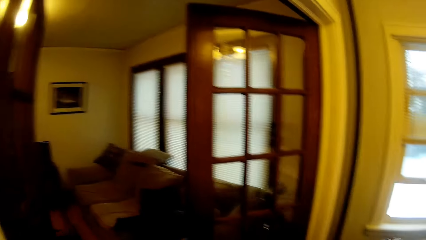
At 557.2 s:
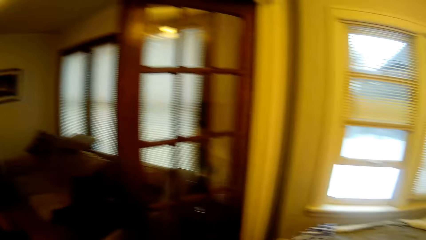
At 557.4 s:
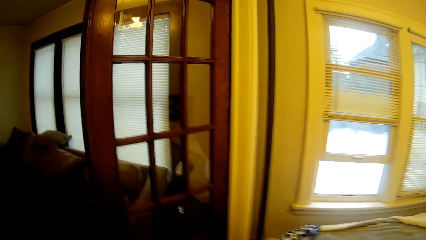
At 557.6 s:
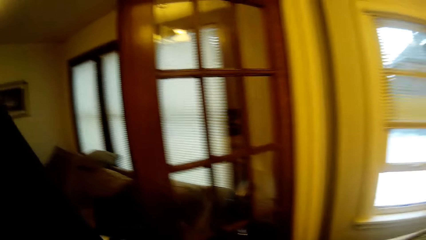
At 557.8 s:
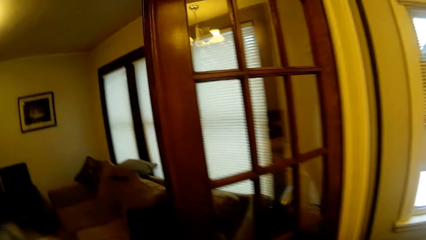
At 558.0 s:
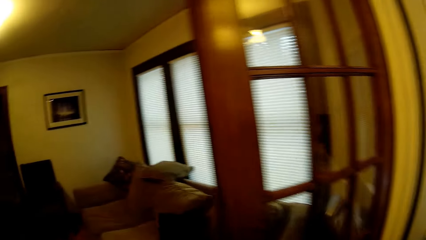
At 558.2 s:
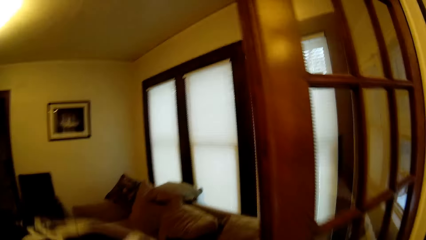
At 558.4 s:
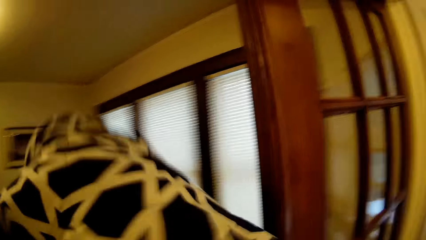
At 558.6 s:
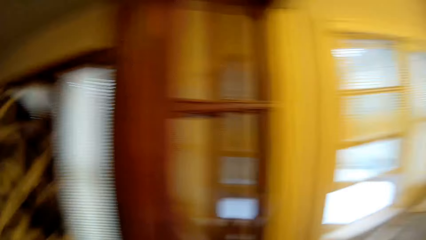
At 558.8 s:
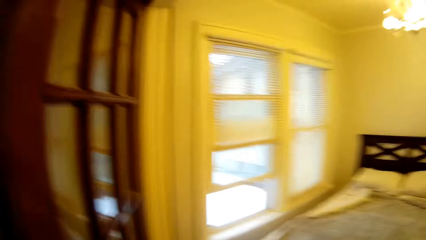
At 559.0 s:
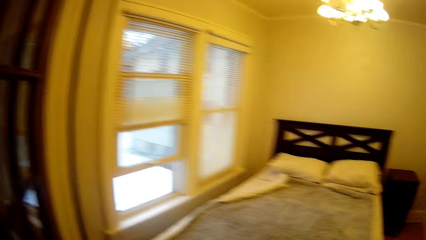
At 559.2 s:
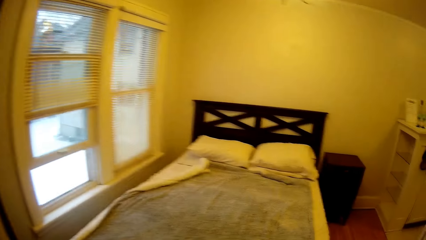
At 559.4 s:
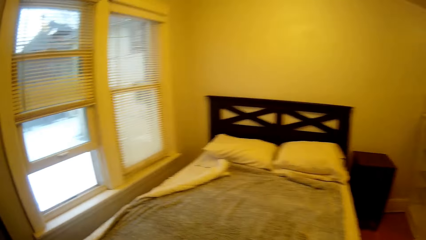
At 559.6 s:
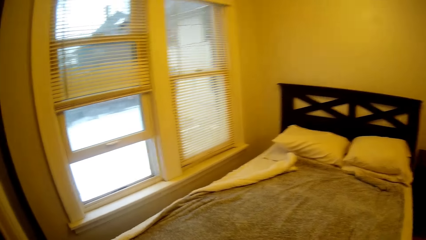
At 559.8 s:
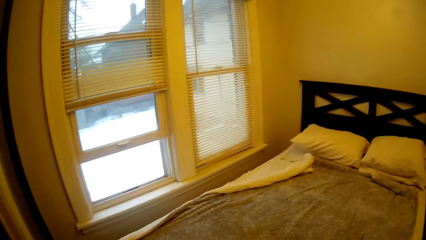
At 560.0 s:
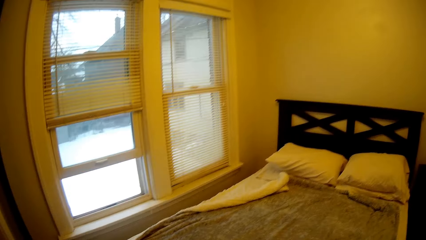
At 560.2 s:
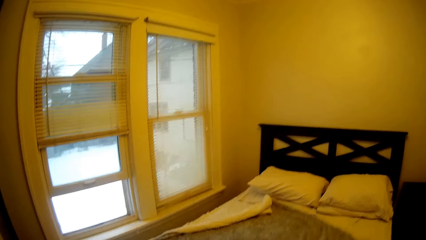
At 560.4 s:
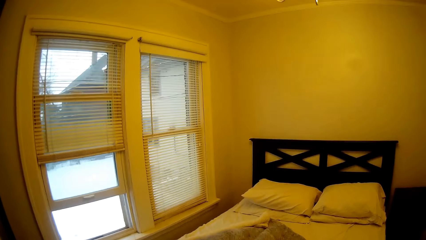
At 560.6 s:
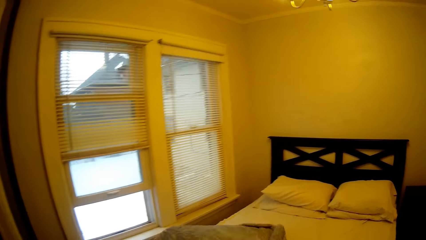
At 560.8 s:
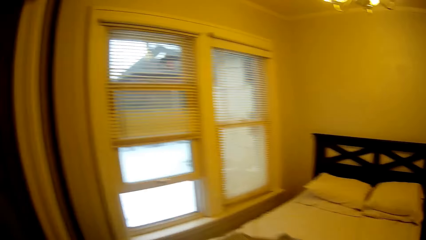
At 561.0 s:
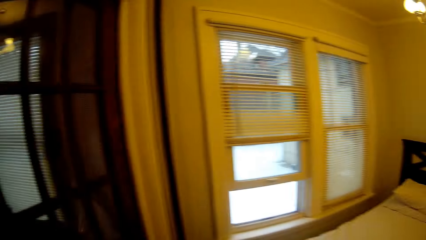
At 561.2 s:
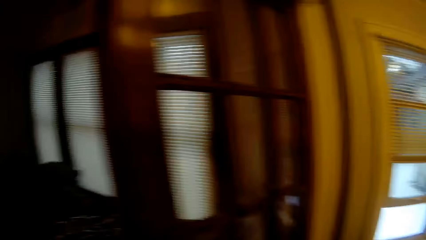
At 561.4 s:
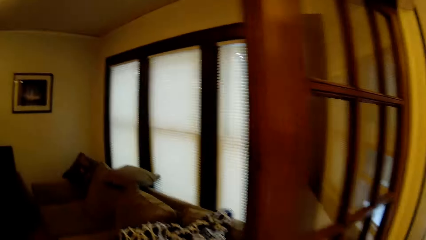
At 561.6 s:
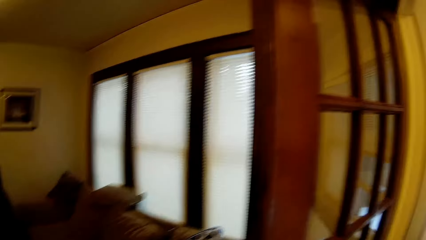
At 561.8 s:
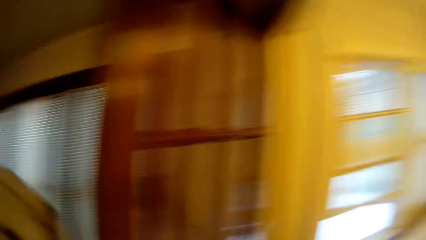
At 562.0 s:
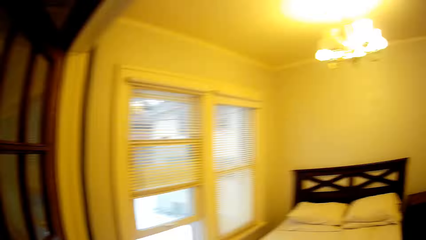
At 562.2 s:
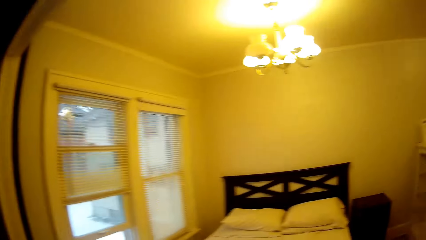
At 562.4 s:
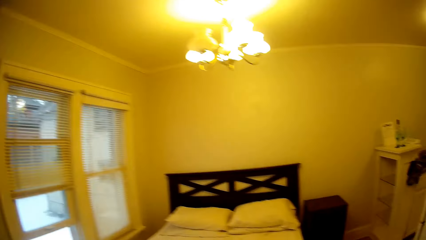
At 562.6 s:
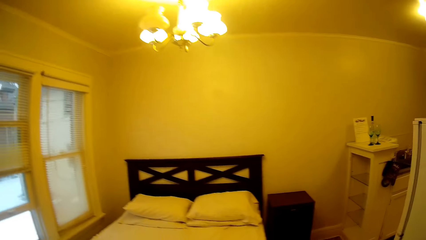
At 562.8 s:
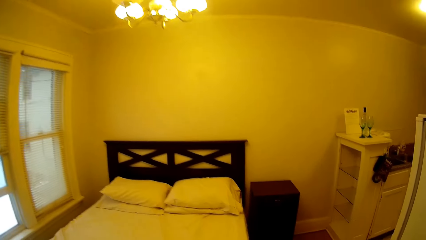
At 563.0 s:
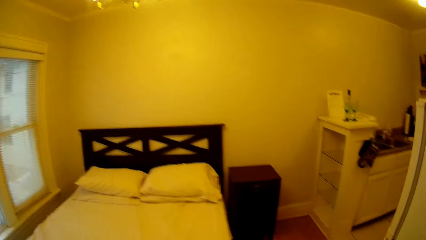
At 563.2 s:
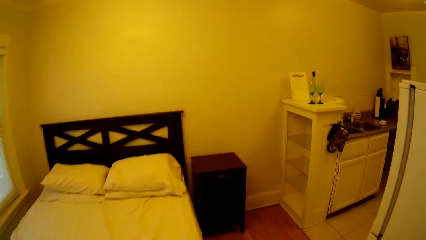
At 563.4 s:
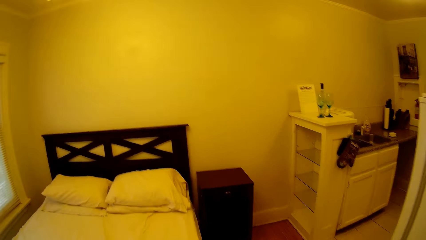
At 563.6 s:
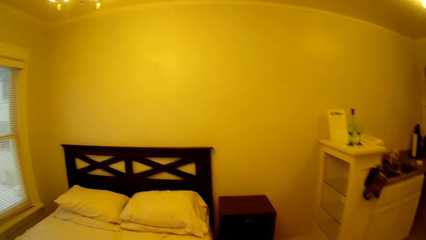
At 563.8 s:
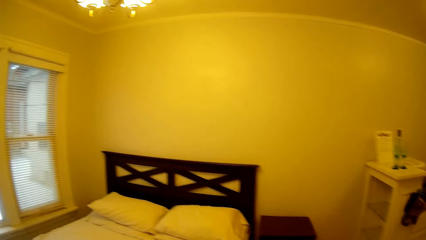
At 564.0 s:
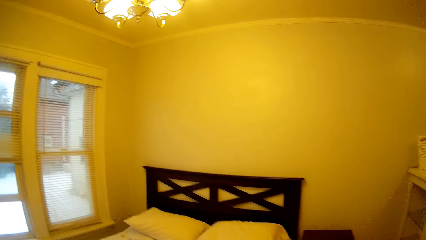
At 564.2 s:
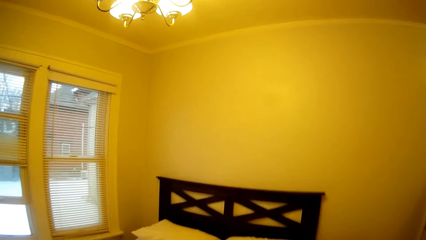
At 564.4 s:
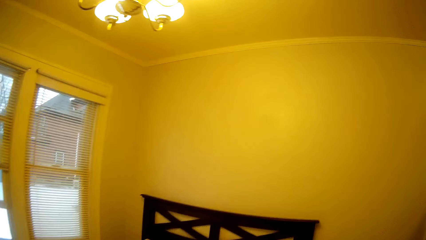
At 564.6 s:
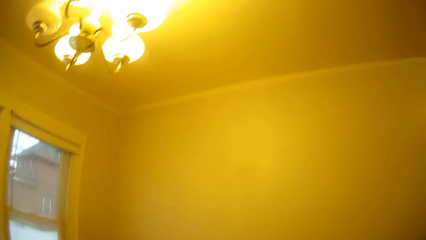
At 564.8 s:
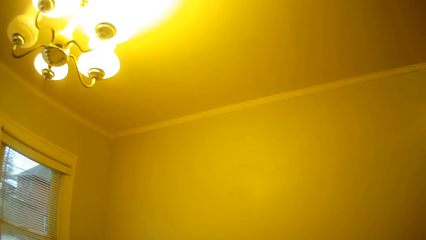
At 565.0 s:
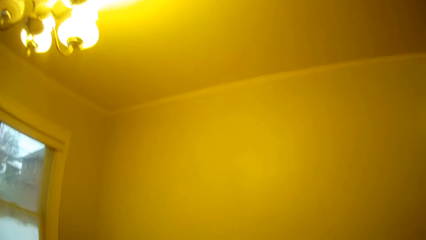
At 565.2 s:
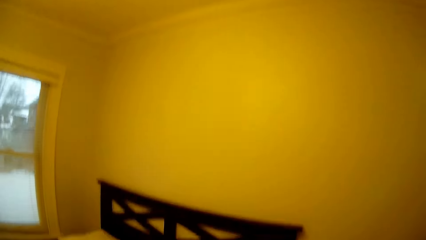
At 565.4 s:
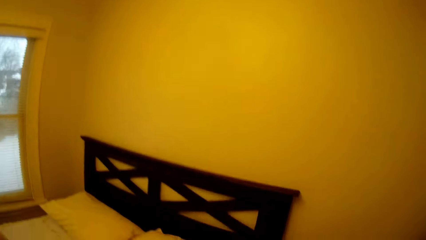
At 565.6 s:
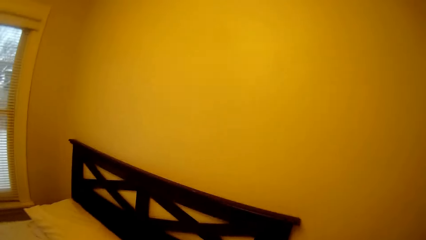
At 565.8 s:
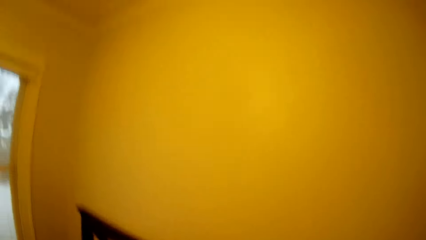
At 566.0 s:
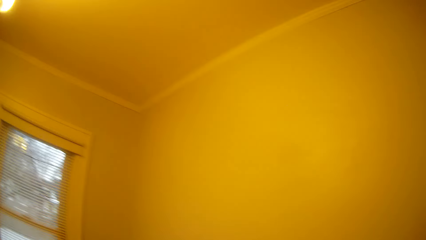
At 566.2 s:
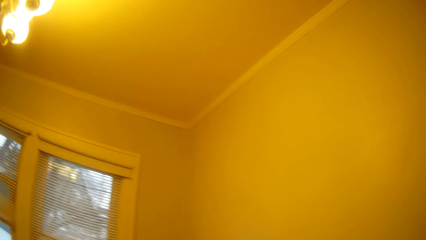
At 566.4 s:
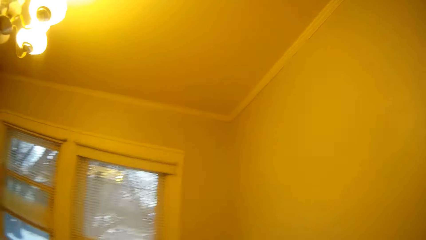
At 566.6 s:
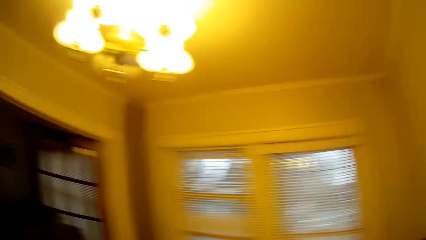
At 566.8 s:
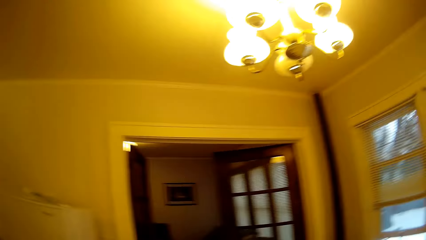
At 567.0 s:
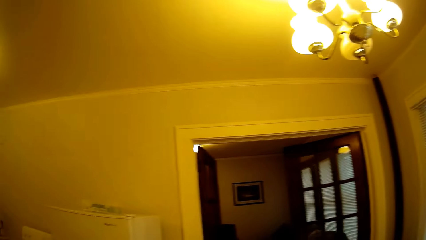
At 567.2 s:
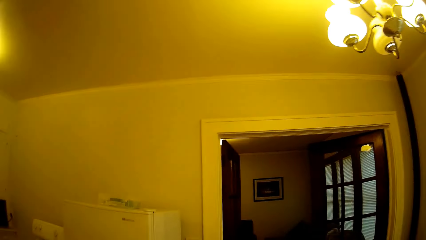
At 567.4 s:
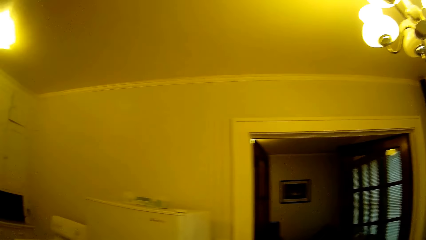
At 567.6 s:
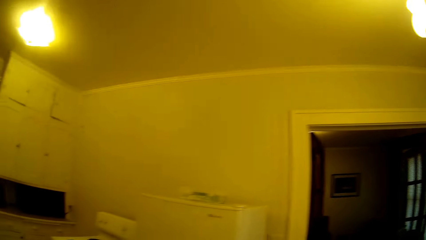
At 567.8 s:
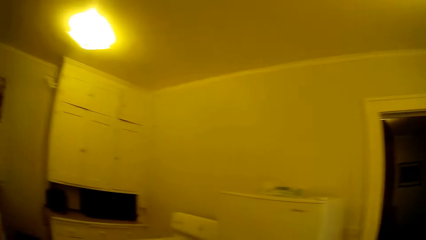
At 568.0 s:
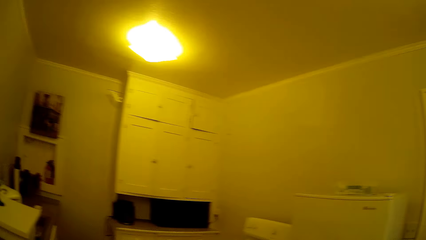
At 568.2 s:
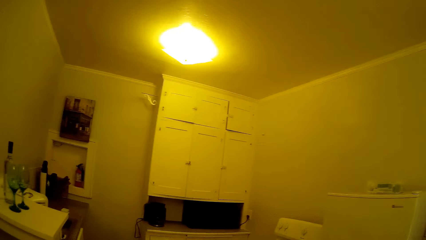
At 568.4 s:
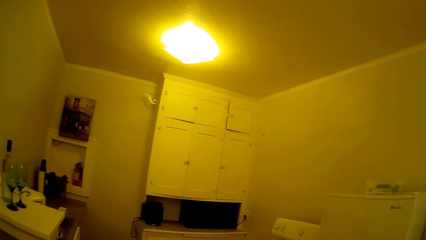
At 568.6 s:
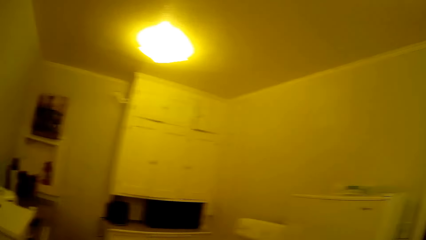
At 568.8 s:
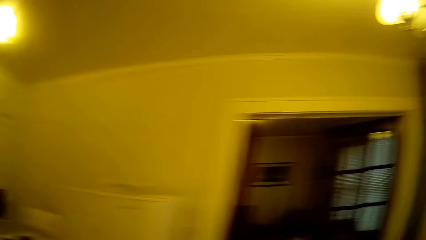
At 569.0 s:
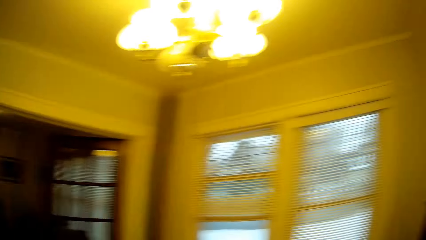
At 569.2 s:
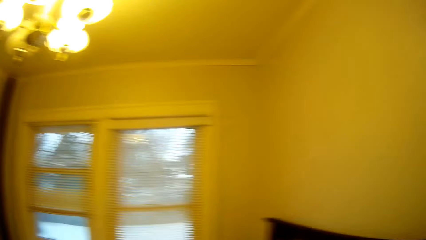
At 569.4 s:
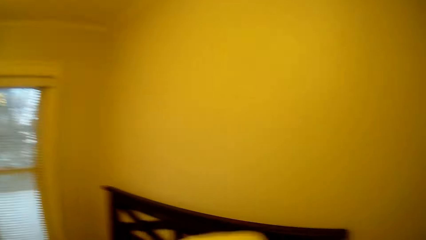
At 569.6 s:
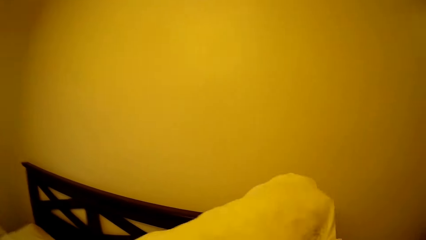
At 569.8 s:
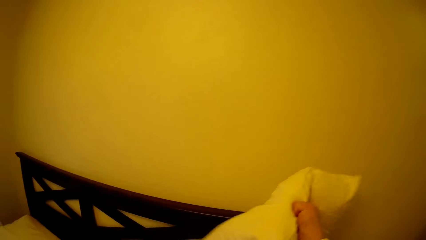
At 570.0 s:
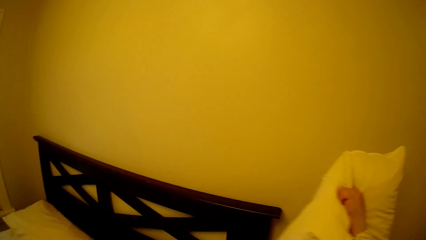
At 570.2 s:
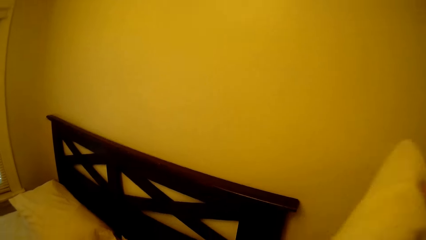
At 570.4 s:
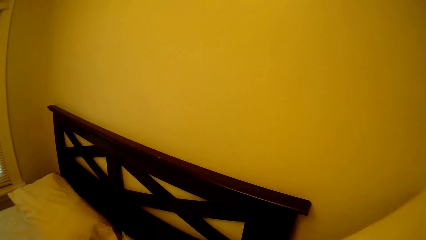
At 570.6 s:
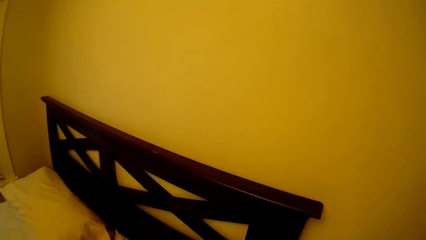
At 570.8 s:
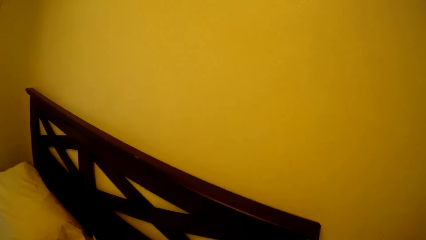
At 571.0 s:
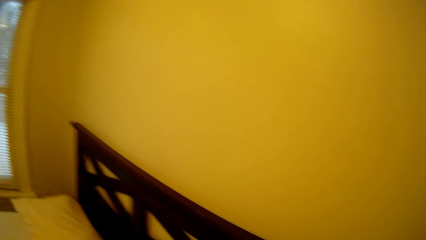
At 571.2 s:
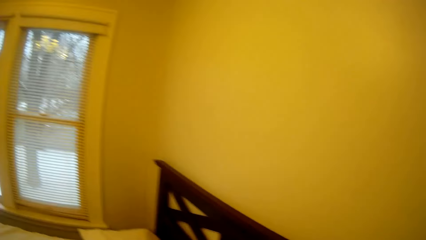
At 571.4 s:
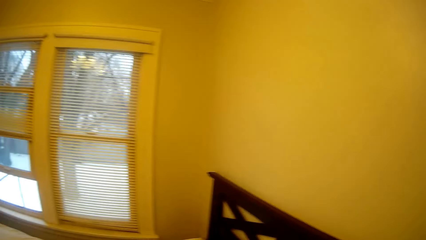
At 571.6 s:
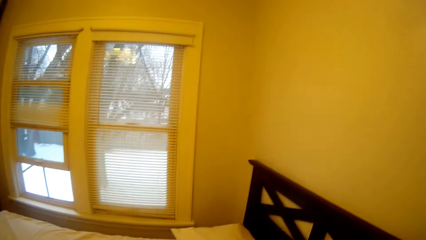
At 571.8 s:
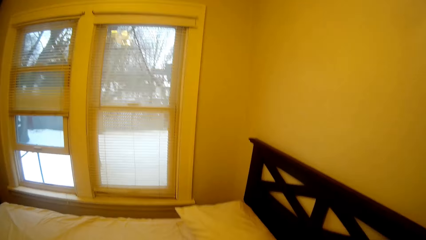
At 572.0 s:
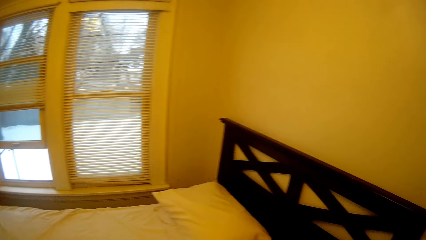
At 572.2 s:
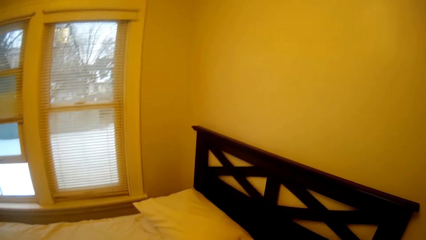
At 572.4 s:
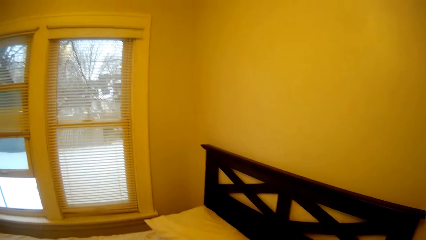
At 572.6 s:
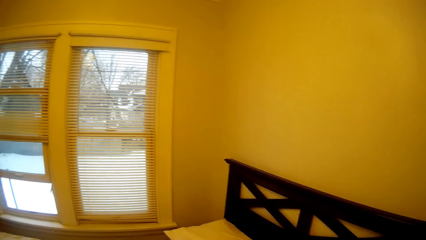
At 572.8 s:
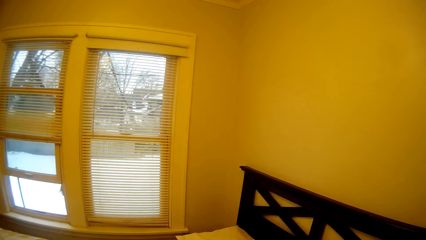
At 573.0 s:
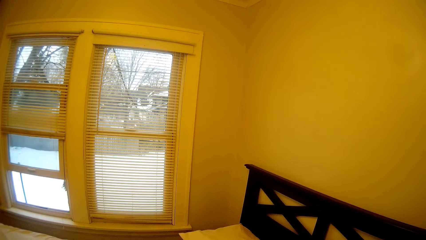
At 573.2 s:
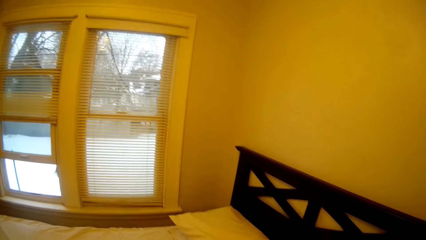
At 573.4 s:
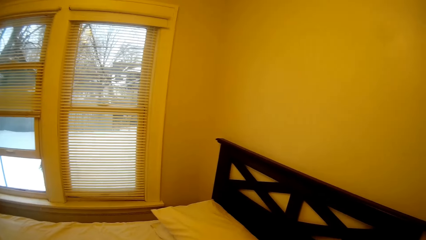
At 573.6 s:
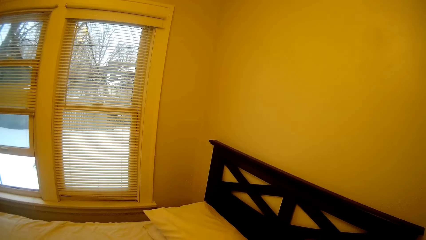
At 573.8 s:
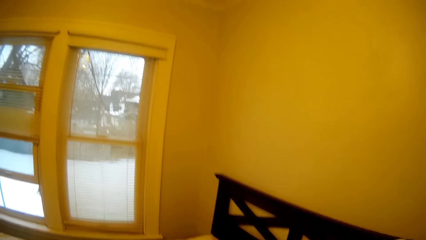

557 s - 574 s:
The camera wearer walks towards the sofa. They drop the duvet on the sofa. They walk towards the bed. They pull a blanket on the bed. They walk towards the sofa. They walk towards the bed. They look around in the house. They adjust a pillow. They look around in the house.
